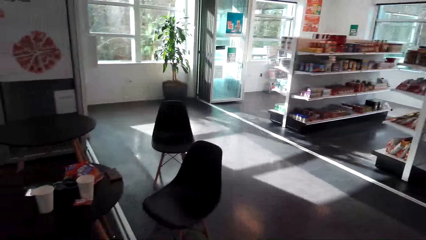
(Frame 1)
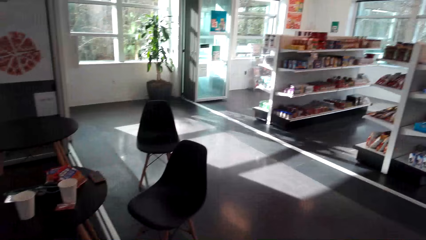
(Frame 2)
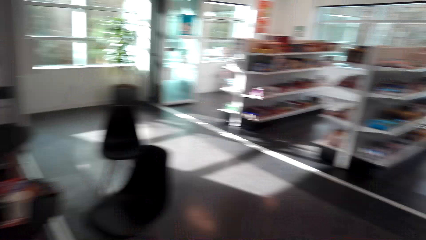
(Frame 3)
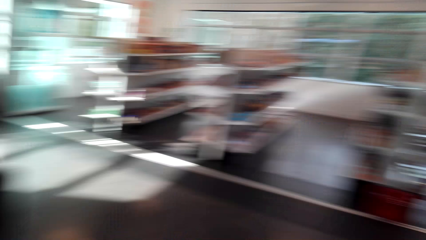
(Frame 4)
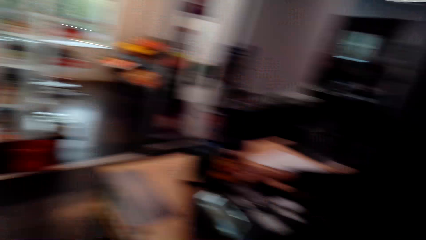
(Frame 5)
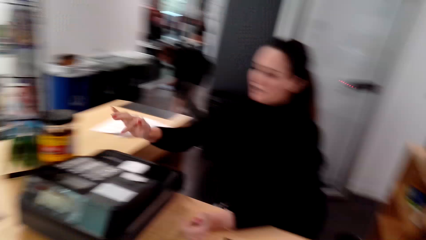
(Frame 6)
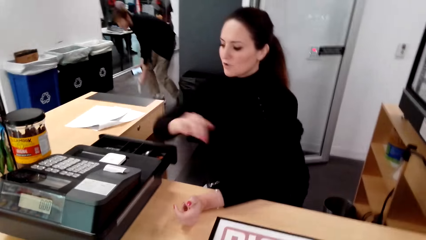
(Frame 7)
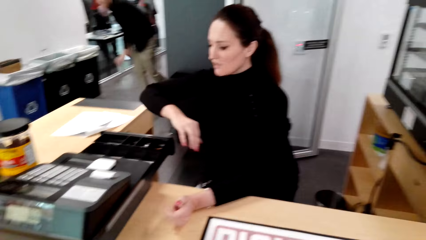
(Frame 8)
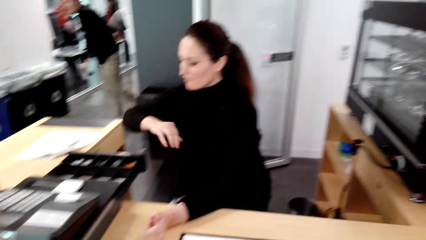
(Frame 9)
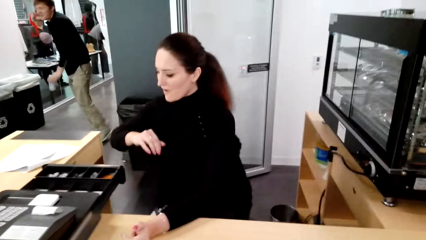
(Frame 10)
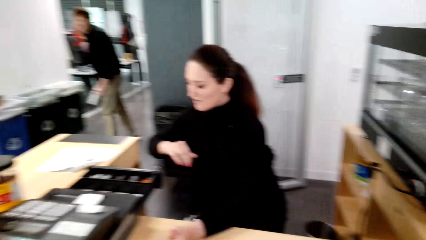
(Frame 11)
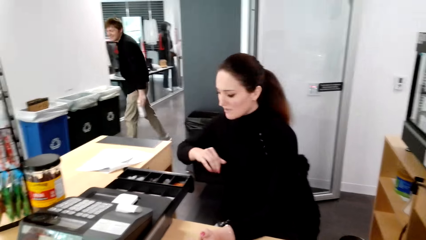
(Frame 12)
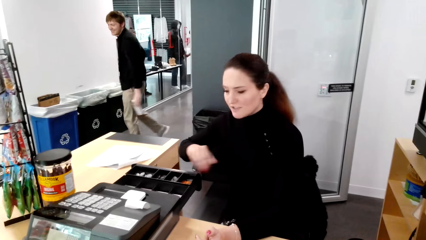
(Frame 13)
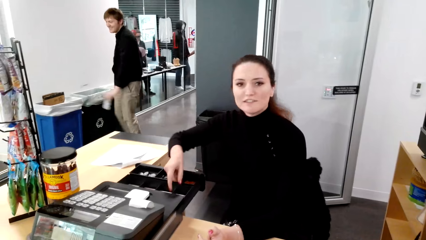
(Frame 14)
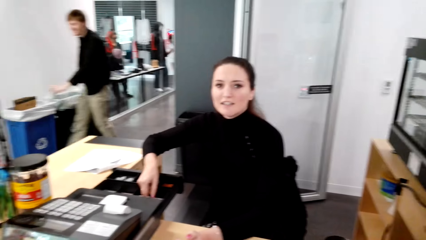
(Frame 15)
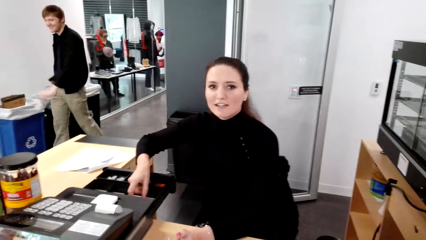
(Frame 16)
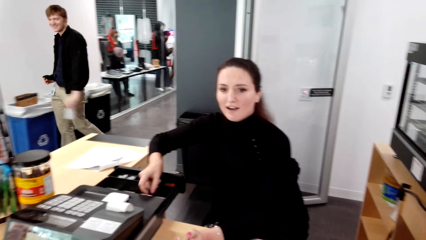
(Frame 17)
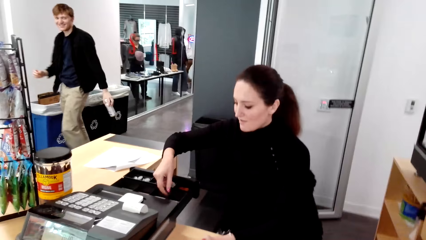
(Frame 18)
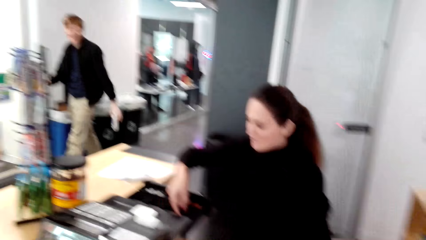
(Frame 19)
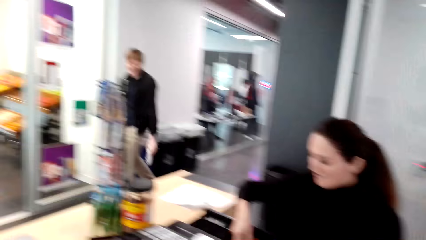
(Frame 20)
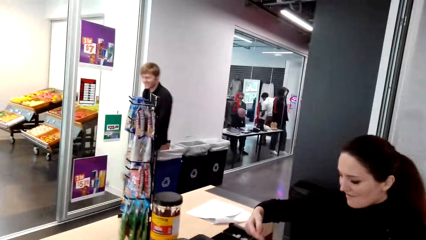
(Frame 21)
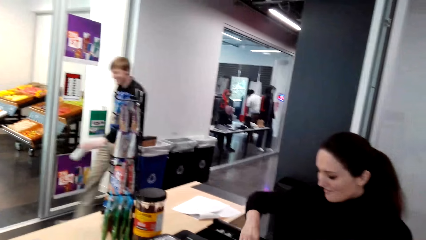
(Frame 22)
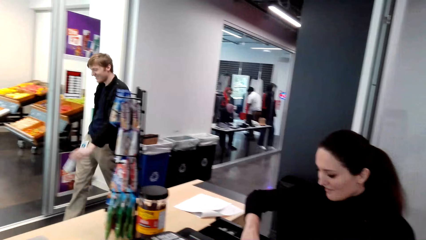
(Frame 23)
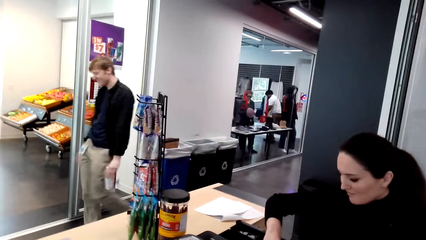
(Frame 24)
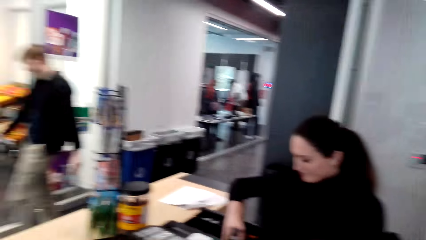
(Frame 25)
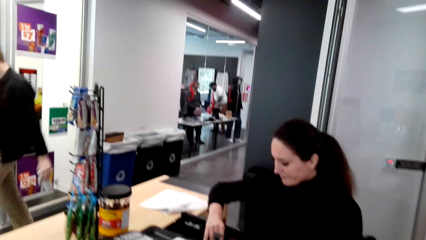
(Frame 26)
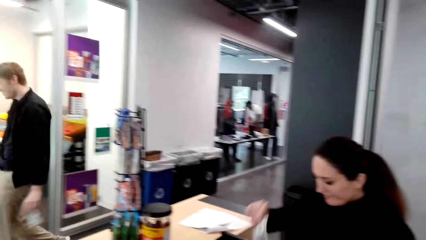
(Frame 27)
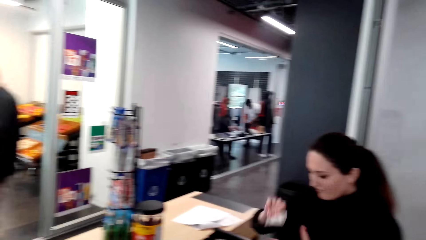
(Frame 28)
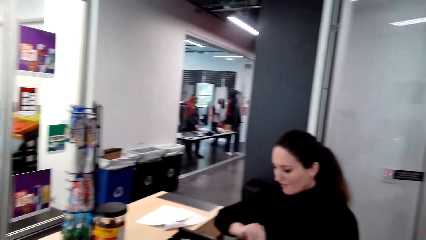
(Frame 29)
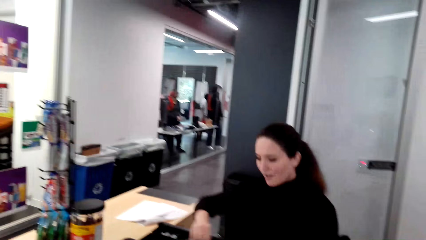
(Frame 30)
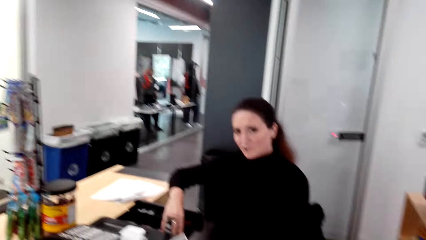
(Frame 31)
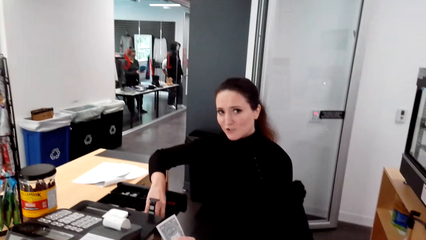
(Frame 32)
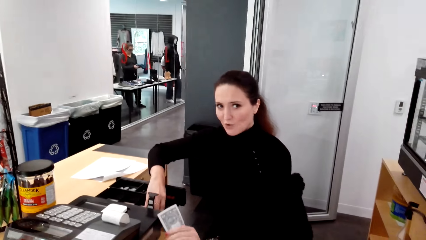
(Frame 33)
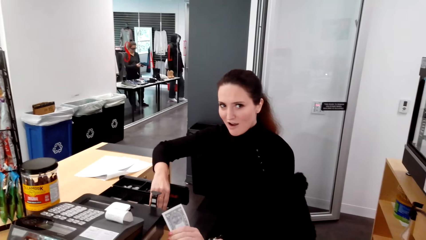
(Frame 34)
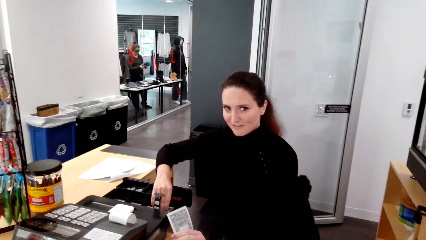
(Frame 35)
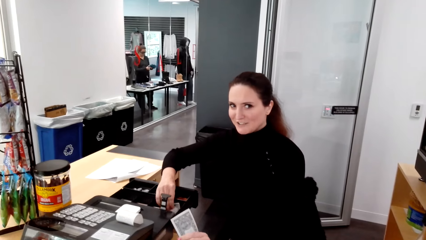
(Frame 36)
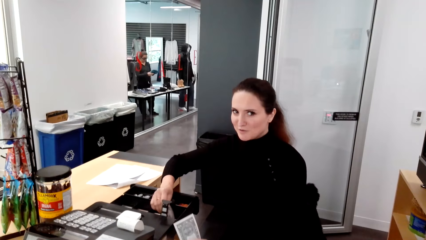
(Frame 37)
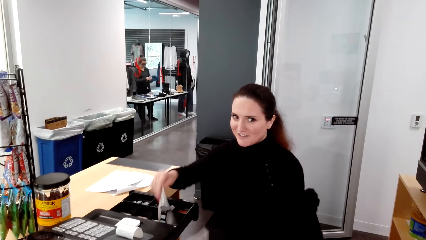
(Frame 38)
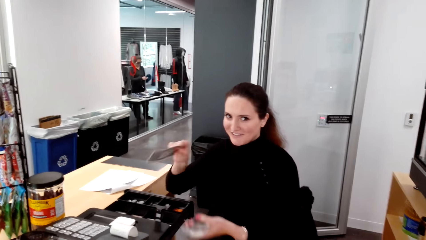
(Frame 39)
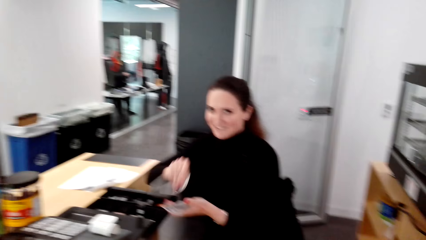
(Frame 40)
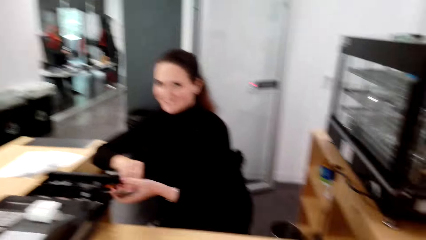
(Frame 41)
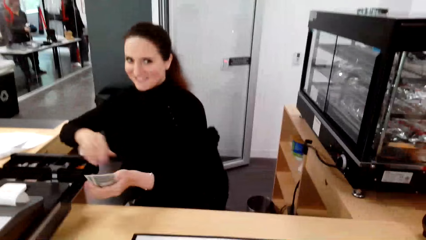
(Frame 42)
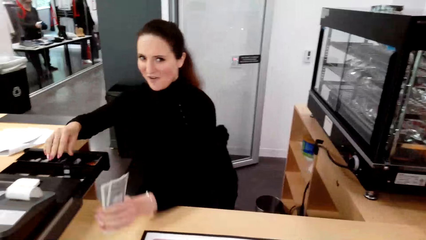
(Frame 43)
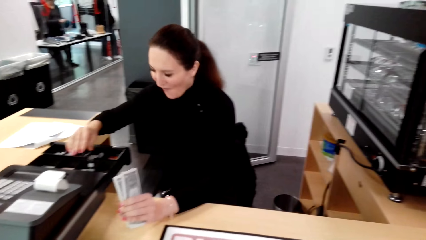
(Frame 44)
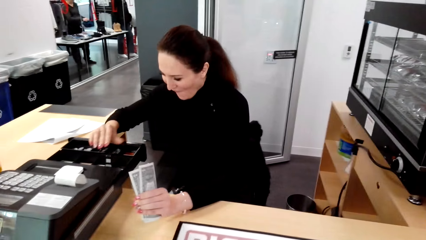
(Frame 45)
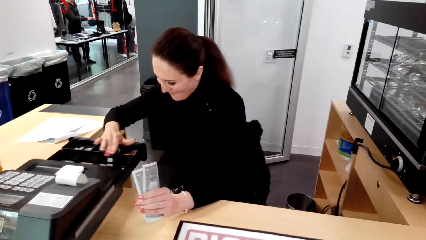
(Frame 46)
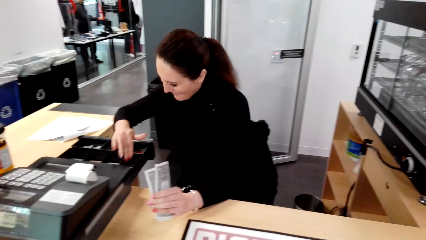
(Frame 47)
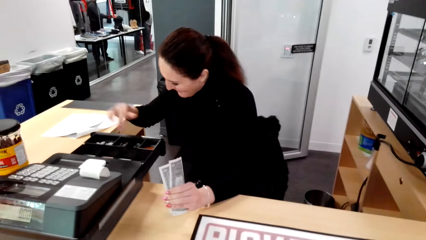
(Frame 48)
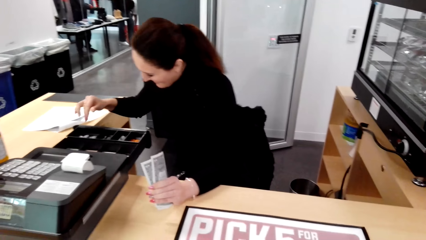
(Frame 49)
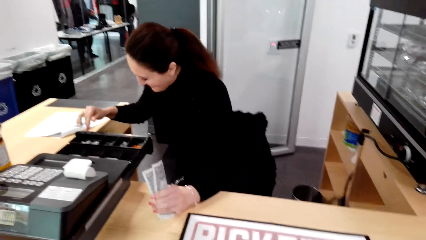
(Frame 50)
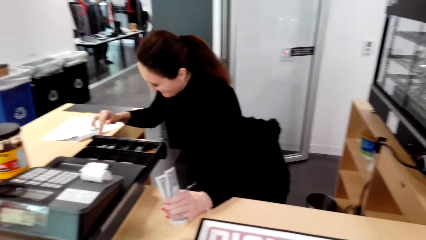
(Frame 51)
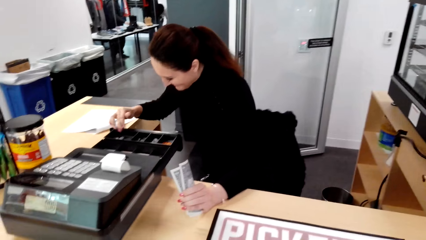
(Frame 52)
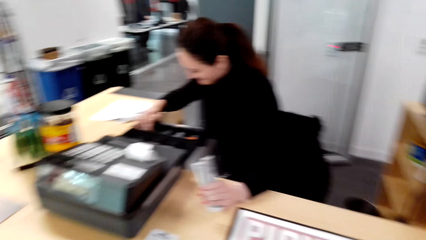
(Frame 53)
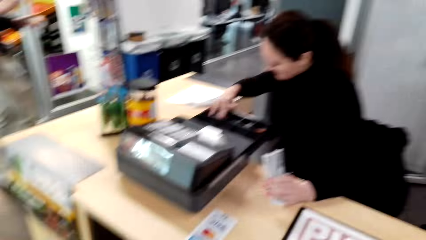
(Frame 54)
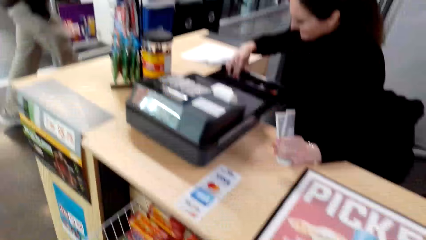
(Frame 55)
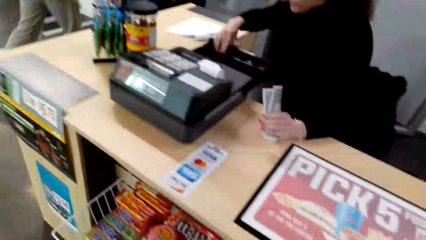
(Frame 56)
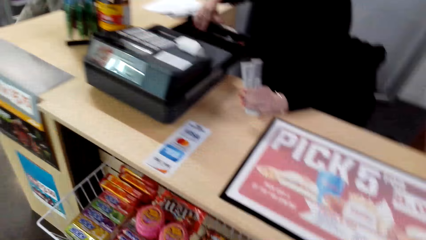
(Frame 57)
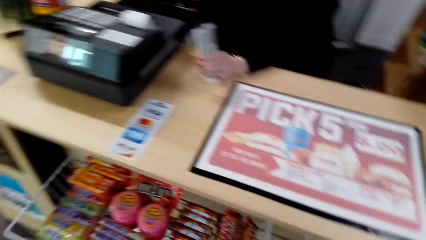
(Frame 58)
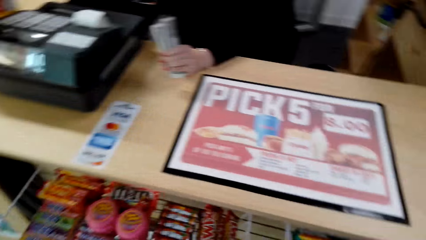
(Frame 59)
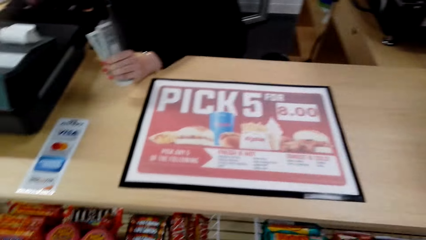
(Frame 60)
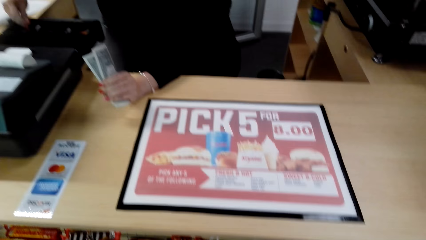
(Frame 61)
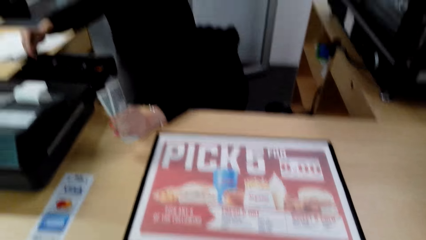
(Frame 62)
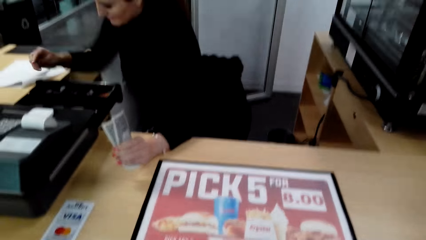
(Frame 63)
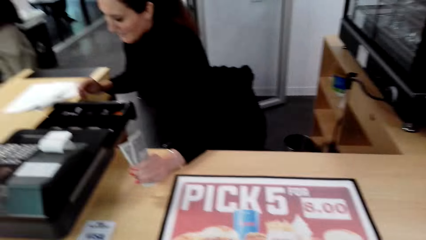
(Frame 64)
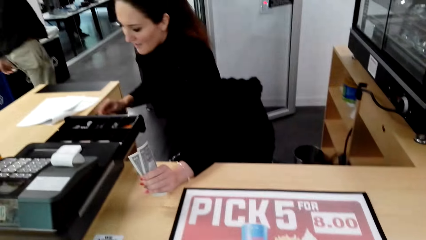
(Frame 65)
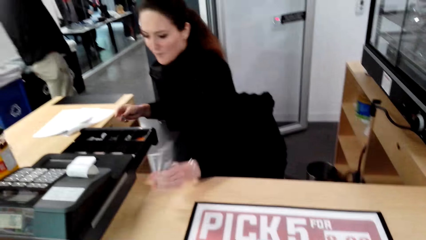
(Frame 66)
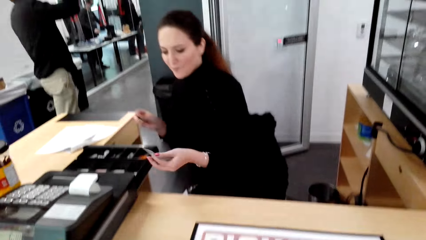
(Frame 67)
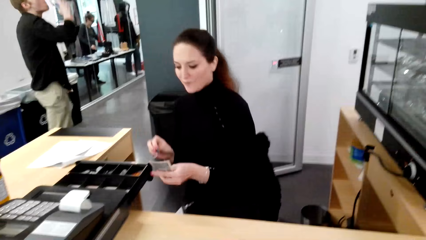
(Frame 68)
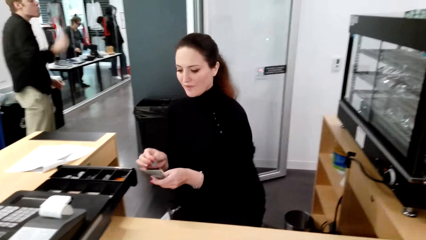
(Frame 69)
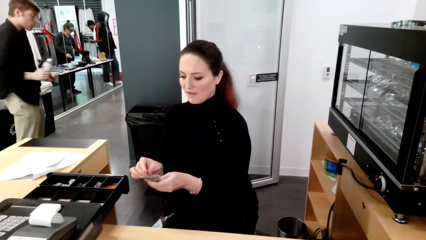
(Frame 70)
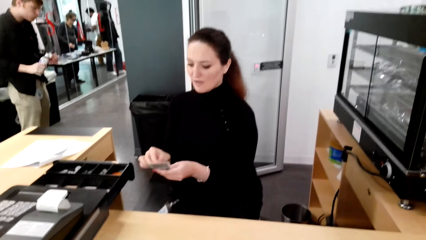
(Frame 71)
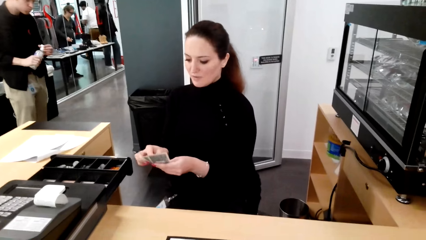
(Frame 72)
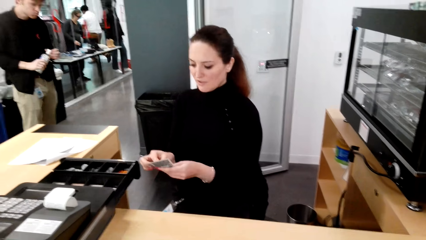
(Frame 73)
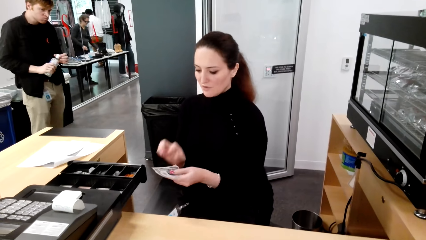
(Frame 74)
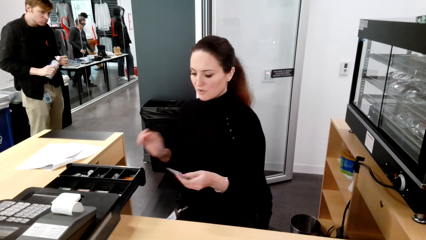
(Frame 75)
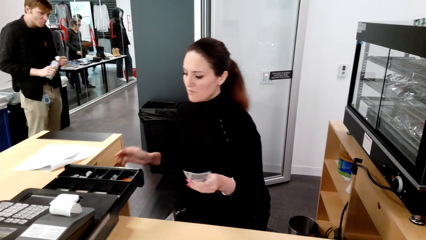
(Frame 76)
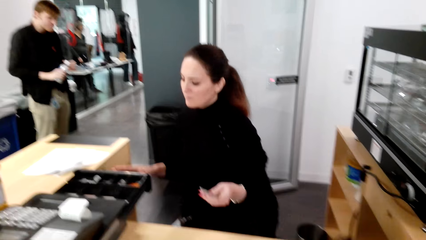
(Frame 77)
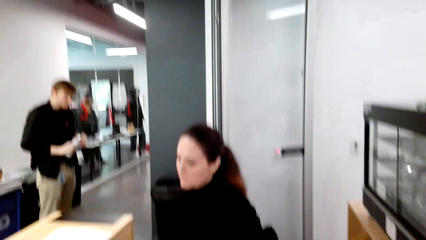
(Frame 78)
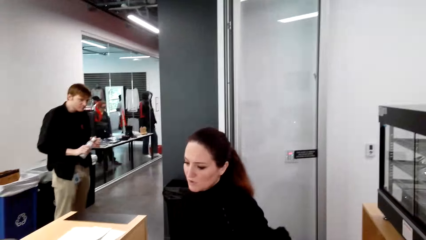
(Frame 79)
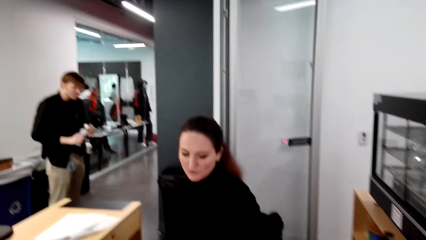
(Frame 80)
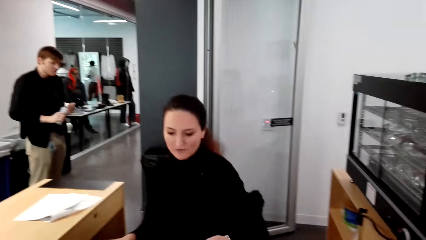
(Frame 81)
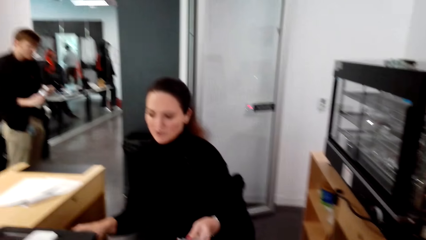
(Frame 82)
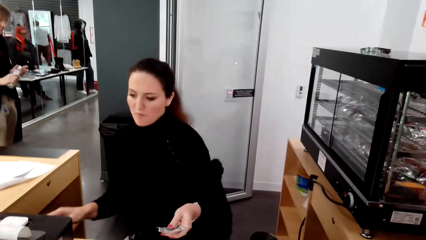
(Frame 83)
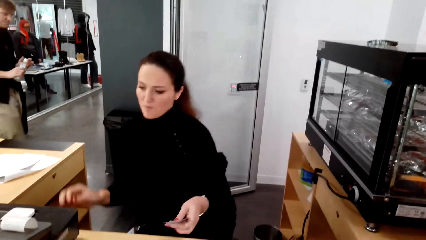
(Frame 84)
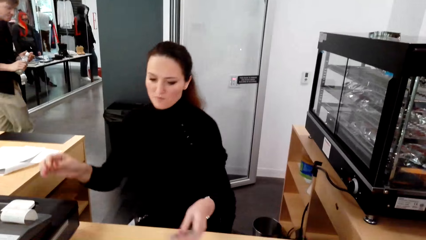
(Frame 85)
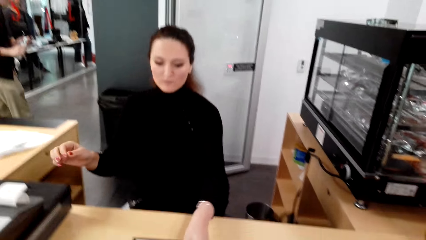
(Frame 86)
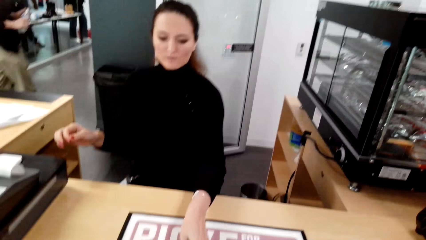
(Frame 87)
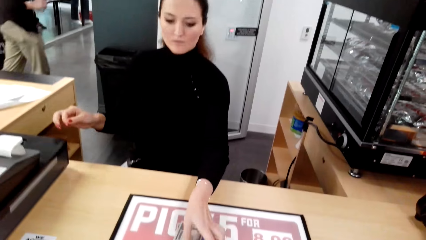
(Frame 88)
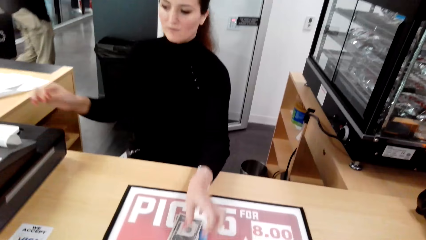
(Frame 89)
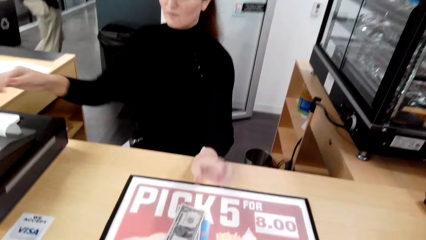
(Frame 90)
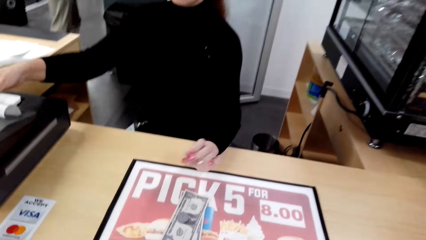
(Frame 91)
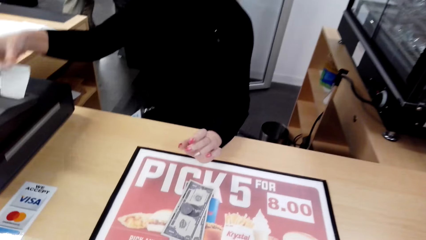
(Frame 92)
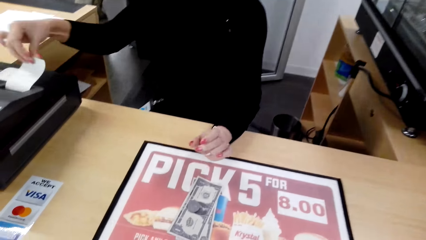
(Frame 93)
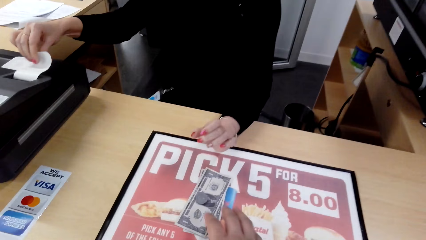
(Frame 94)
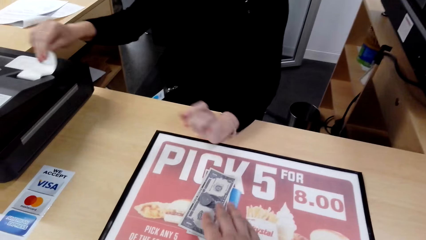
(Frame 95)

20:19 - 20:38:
The camera wearer looks around the supermarket. The woman opens a drawer. The man stands up. The woman picks cash from the cash register drawer. The man walks around the mall. The woman holds the money. The woman picks the money from the drawer. The camera wearer looks around. The man drinks something. The camera wearer holds the money. The man drinks something. The woman places the cash on the table. The man closes a bottle. The camera wearer drops the money on the table.
